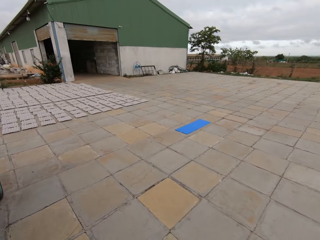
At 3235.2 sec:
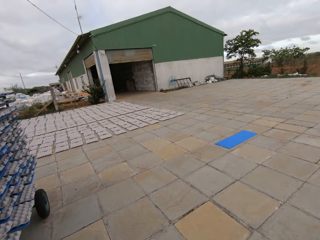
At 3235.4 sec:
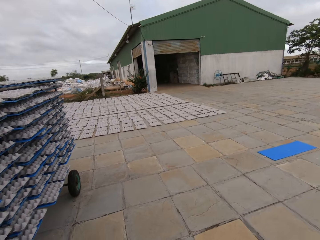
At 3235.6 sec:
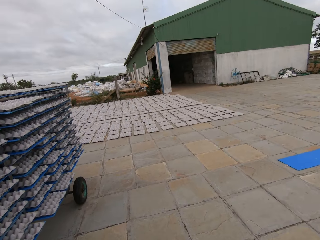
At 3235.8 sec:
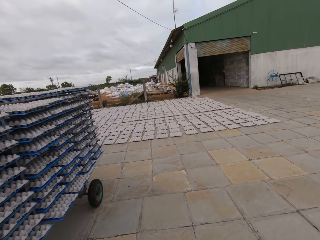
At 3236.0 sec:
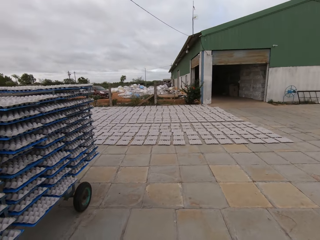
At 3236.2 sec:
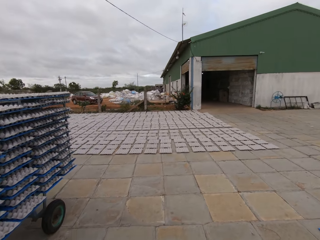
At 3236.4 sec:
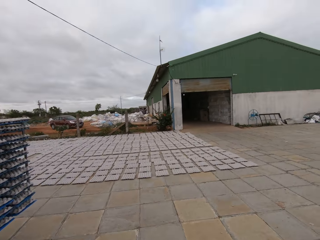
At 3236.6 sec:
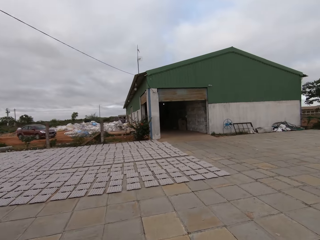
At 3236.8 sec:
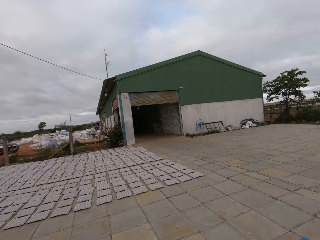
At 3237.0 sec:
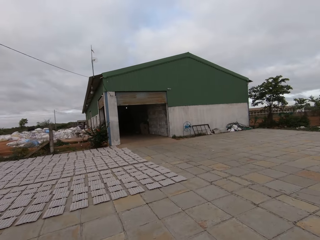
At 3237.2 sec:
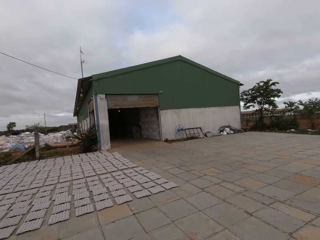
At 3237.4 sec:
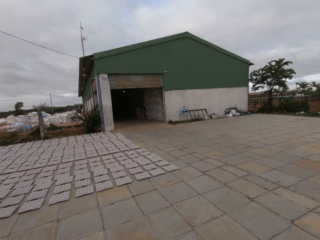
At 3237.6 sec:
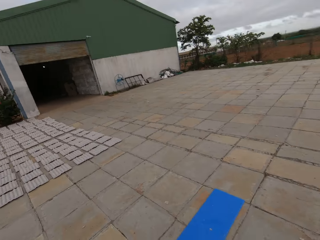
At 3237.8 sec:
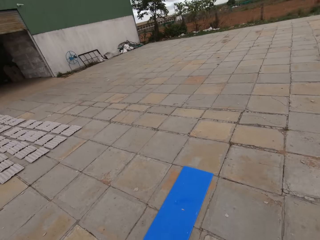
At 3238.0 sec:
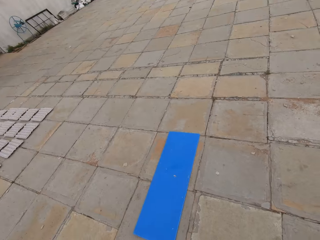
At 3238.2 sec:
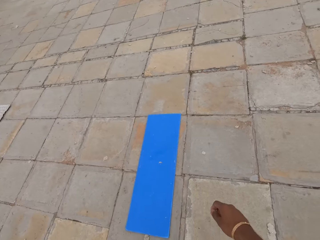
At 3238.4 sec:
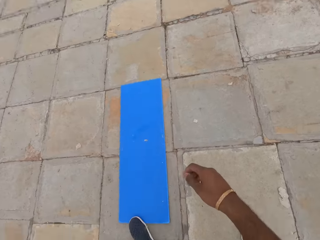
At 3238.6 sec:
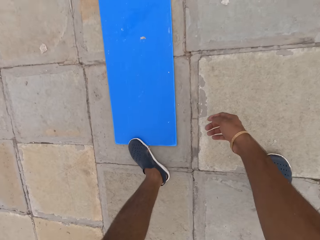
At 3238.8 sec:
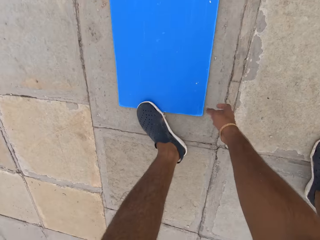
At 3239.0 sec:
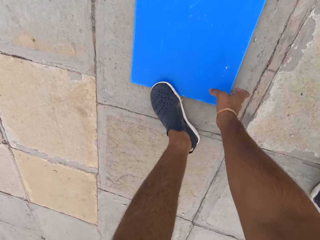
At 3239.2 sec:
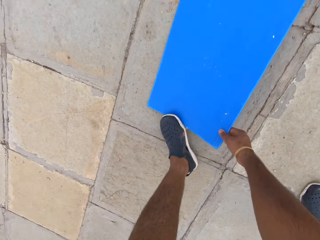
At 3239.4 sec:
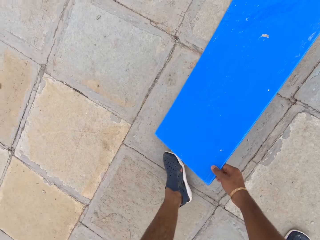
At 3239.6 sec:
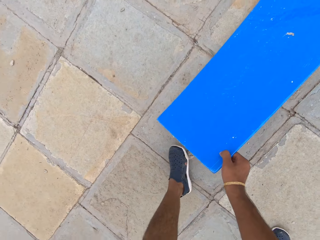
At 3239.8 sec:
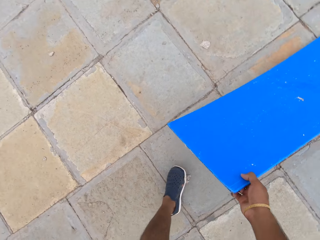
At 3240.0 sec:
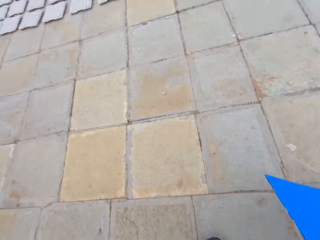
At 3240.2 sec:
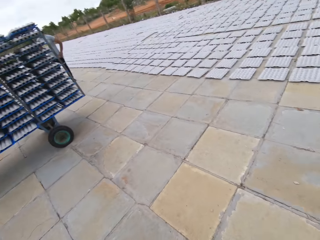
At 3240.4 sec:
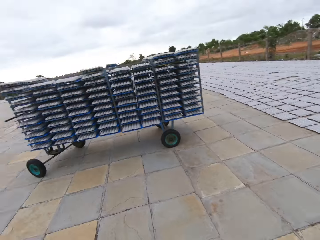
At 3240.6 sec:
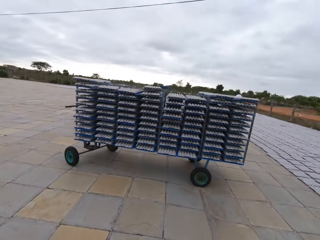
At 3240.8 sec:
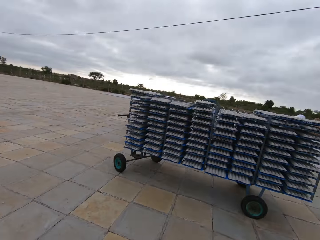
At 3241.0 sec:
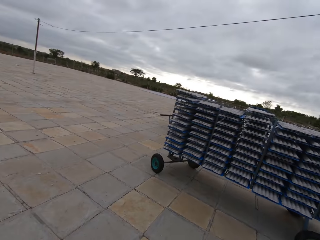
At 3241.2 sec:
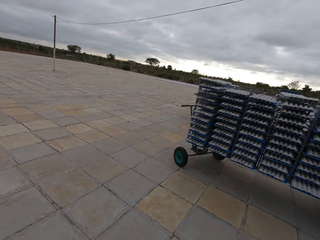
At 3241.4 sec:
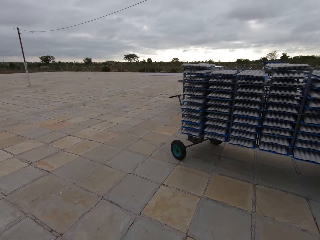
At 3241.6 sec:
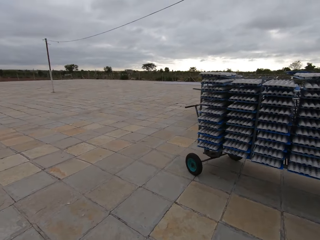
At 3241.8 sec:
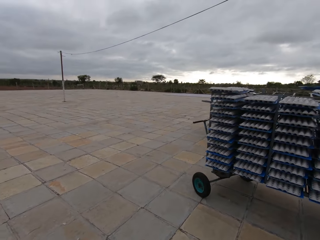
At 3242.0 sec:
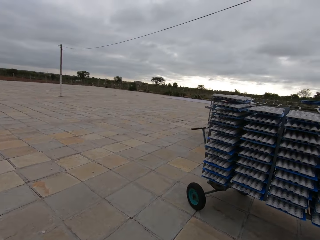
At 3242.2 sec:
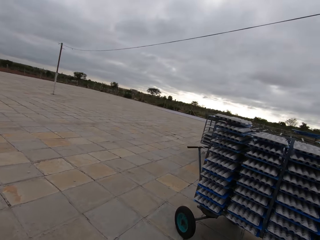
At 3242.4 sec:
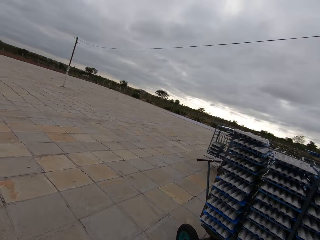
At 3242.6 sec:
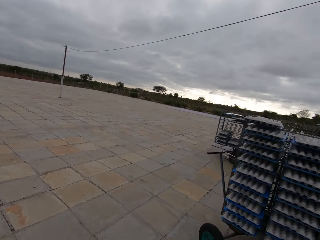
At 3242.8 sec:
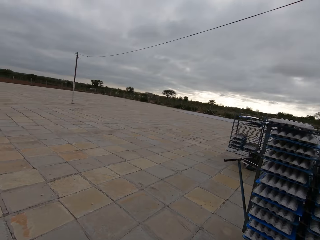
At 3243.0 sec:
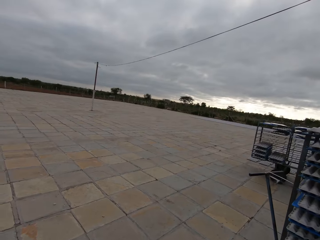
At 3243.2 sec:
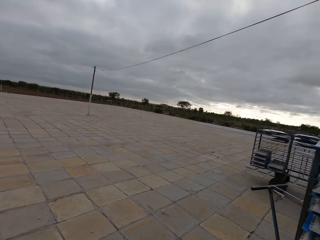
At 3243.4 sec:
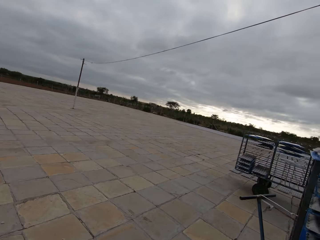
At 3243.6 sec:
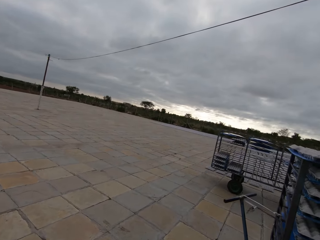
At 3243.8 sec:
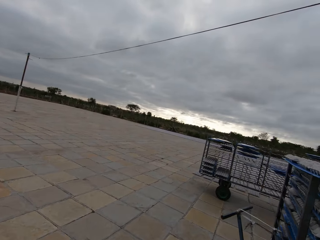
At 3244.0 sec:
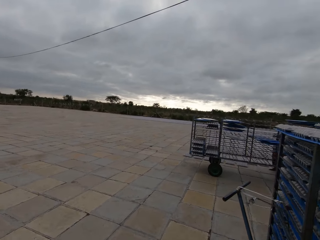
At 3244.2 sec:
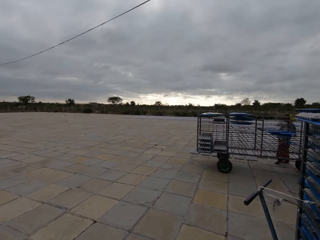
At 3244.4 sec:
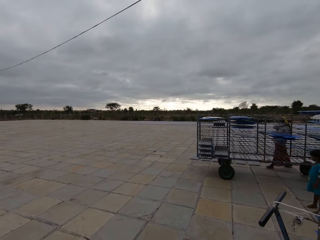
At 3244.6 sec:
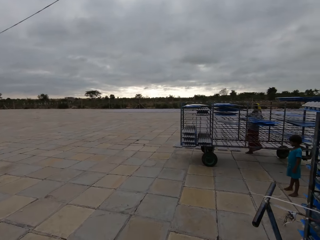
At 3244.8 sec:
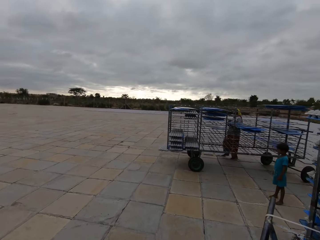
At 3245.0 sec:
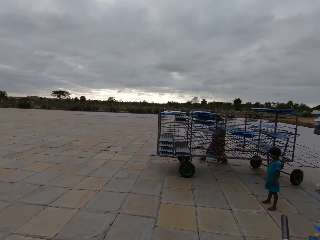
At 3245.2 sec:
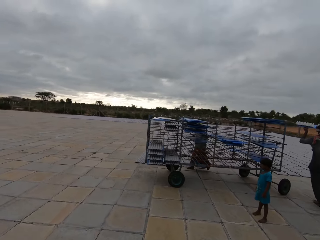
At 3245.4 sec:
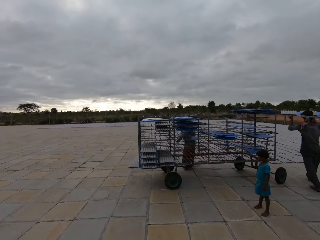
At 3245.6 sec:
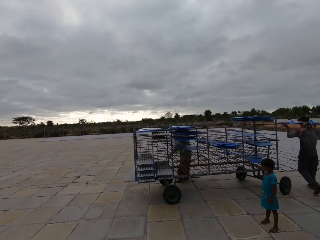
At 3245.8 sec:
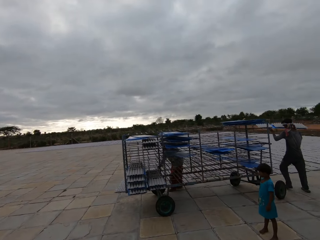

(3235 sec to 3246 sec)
The camera wearer walks forward. He steps on a plastic board on the floor outside the factory with his left foot. He picks the plastic board off the floor with his right hand. He walks towards the trolley. He walks backwards.

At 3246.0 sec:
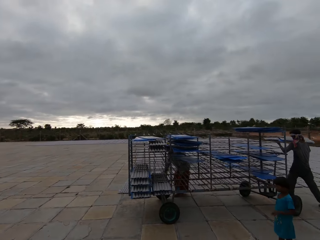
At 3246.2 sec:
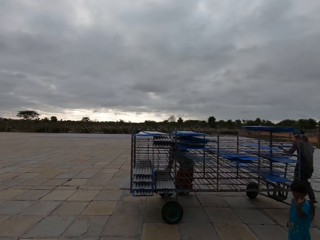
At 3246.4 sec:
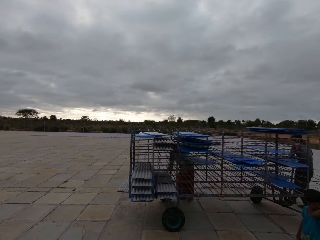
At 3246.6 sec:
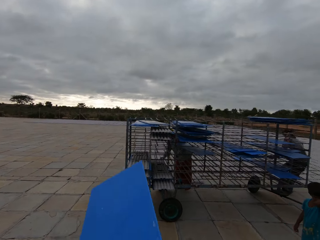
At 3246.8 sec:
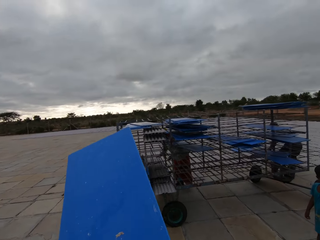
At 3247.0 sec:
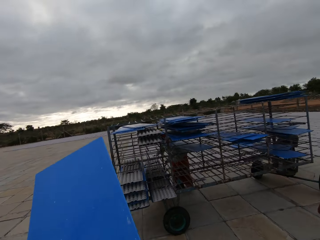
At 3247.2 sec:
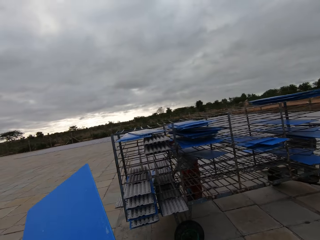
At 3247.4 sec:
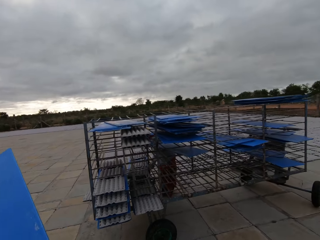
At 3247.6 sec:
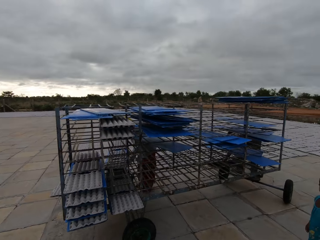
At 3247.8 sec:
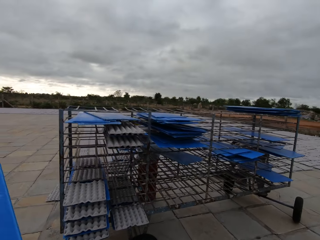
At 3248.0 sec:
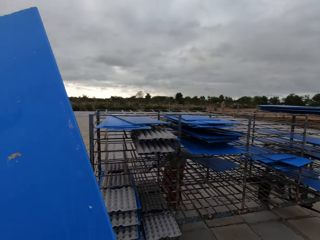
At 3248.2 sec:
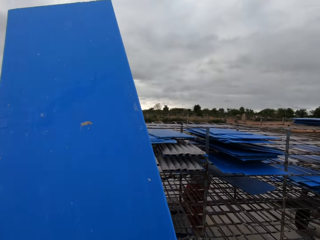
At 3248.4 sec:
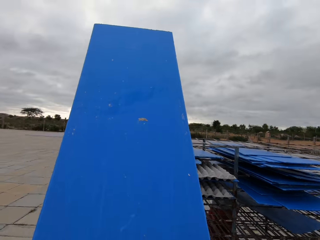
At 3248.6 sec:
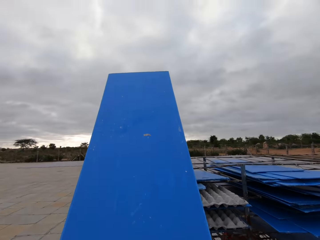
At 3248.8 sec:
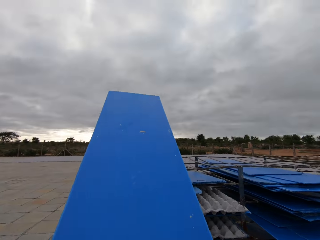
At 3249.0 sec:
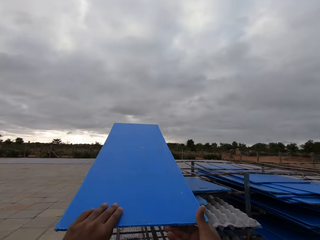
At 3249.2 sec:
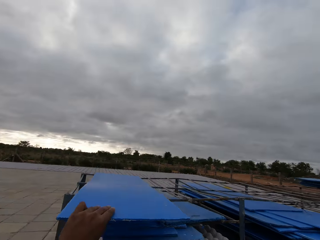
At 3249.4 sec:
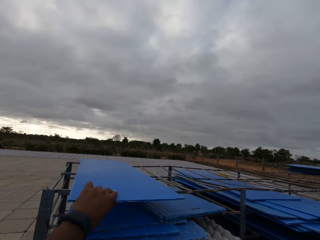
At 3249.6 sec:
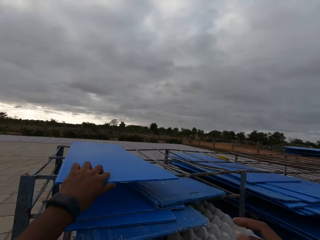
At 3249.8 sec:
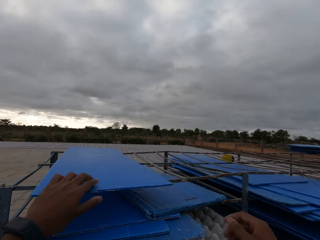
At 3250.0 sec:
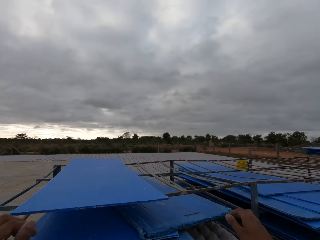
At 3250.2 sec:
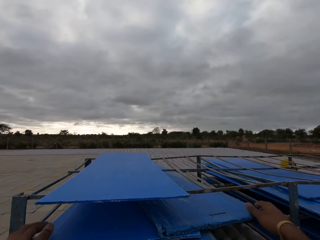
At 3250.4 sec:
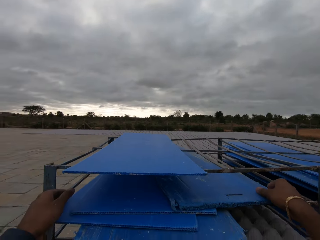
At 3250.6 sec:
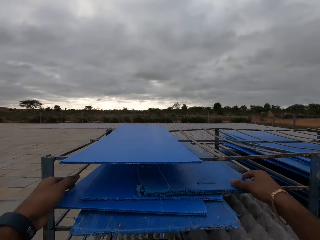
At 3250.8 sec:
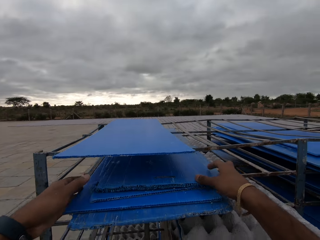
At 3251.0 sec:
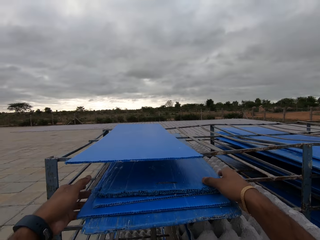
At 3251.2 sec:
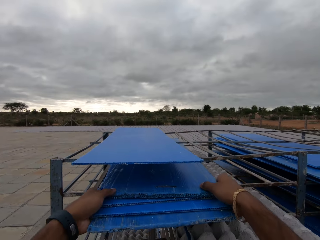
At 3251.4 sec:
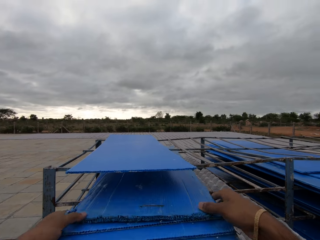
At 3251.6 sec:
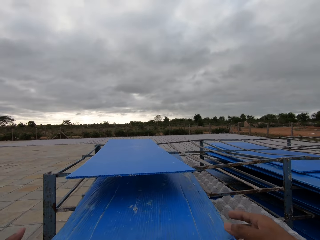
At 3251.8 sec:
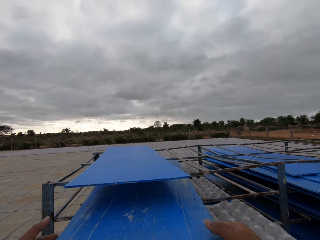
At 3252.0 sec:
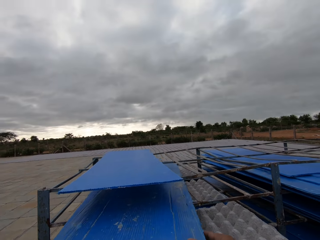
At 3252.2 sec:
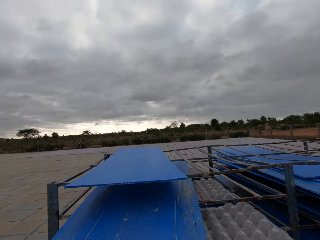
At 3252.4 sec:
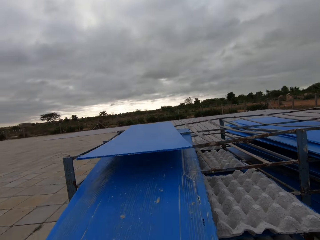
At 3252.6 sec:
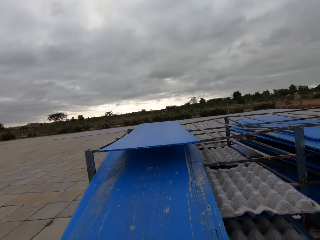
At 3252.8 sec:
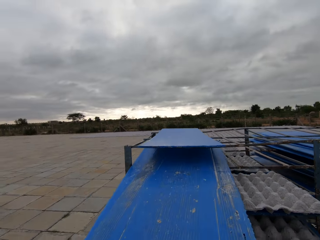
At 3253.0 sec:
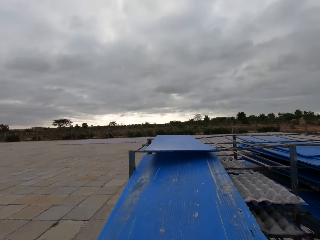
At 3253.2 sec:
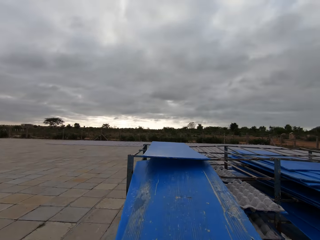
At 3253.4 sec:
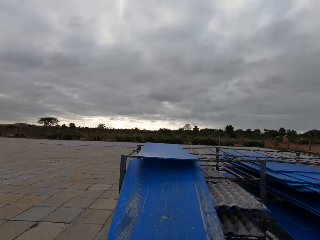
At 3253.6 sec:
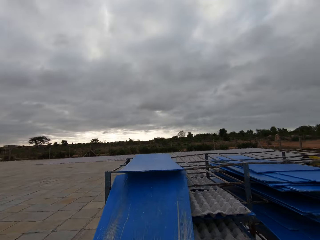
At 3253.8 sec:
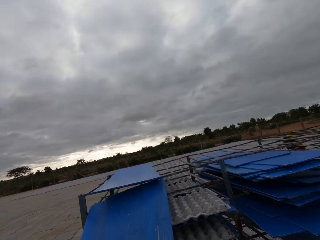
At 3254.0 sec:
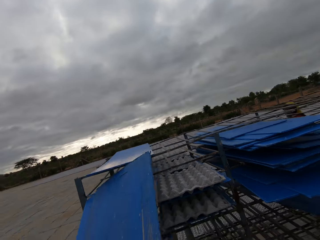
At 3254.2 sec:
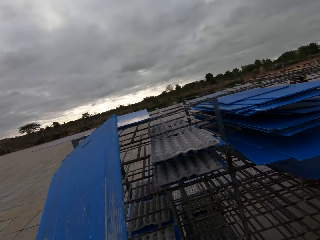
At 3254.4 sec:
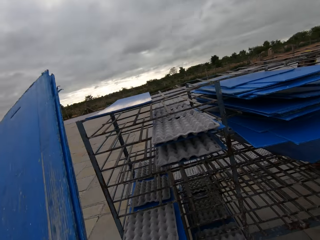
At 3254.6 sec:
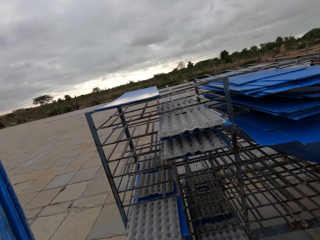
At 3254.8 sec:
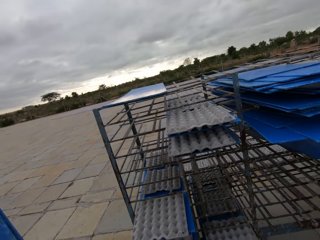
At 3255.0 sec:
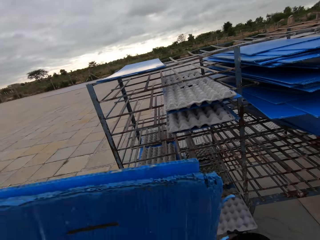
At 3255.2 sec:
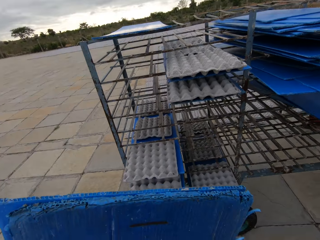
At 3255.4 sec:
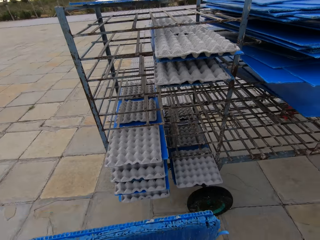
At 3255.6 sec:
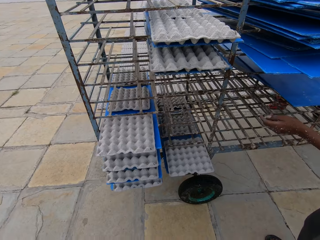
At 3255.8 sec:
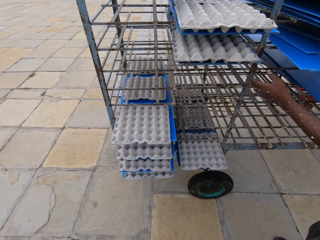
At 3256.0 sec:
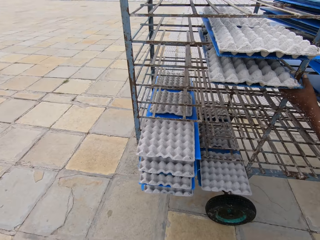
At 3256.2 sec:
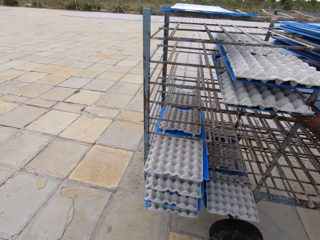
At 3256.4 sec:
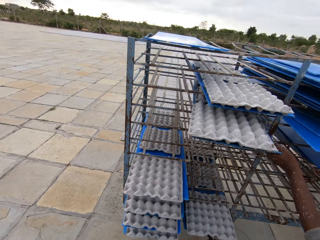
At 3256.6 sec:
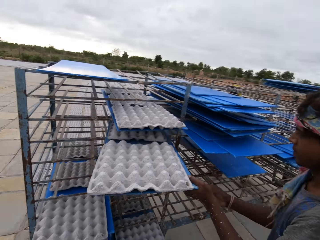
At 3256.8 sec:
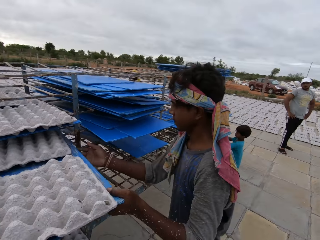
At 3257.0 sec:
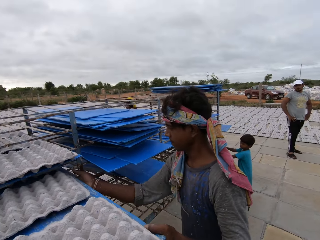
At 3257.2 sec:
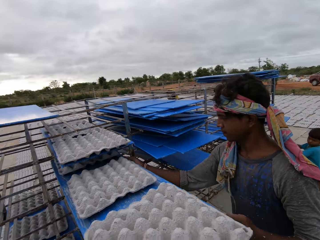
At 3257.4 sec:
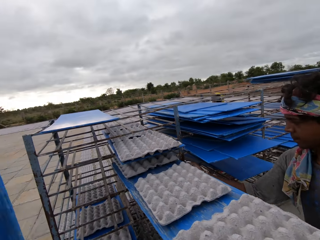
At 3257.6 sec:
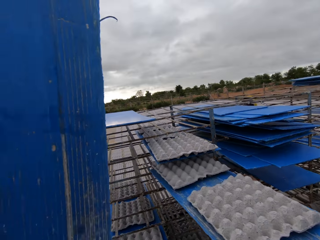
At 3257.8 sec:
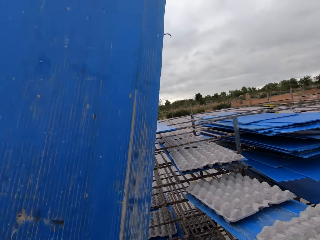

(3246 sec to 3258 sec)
The camera wearer places the plastic board in both hands on the trolley with his left hand. He arranges some plastic boards on the trolley with both hands. He takes the plastic boards from the trolley with both hands. A man carries a polypropylene plastic from the crate rack with both hands.
